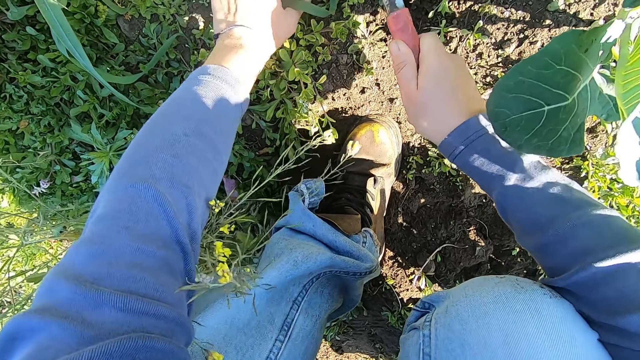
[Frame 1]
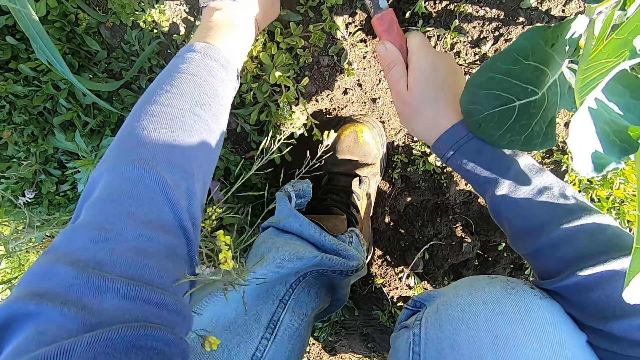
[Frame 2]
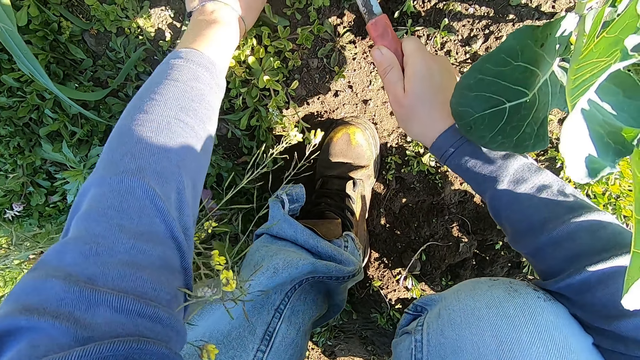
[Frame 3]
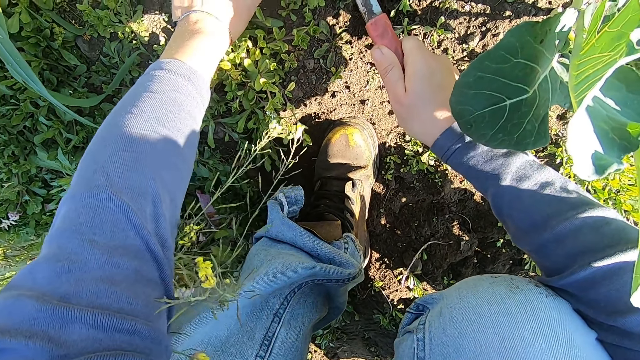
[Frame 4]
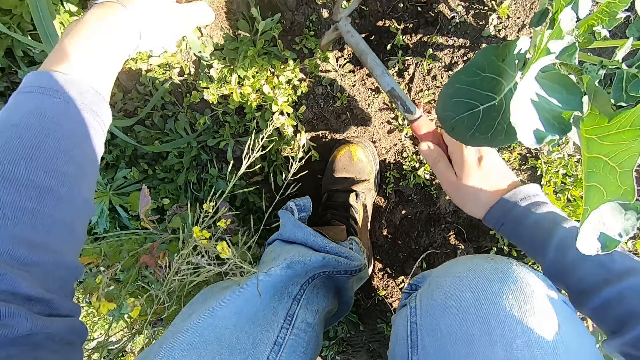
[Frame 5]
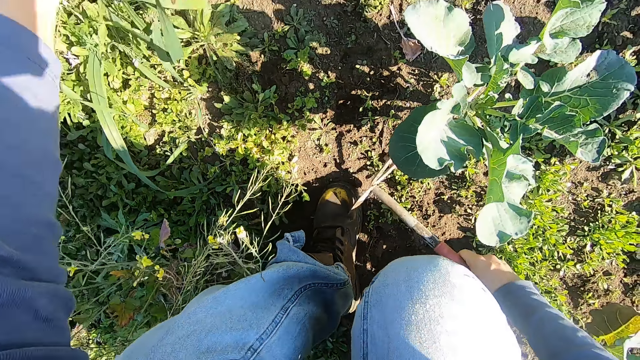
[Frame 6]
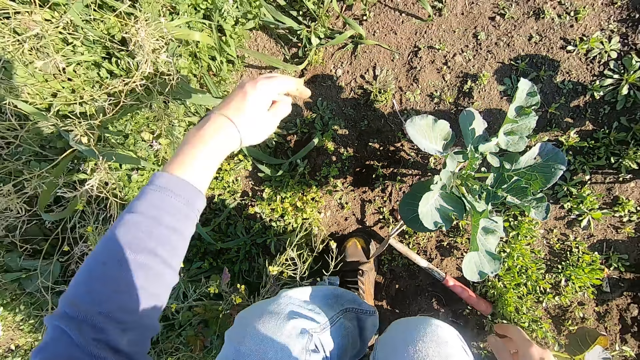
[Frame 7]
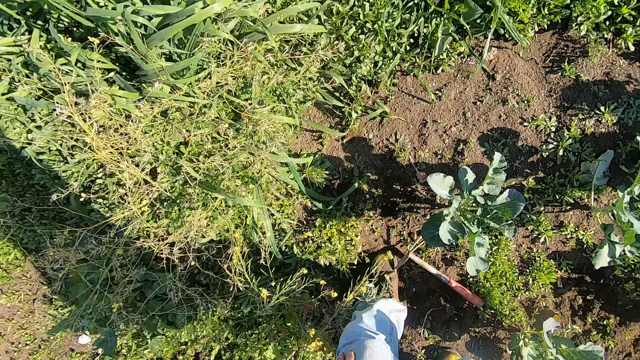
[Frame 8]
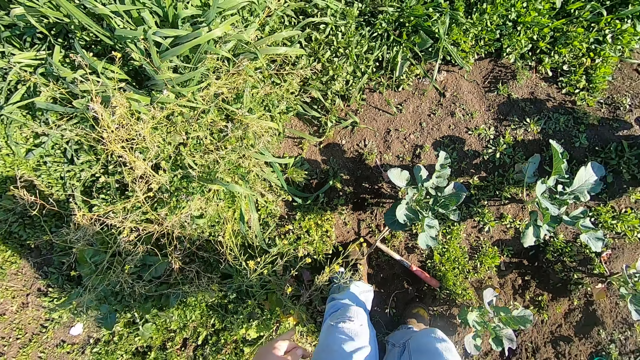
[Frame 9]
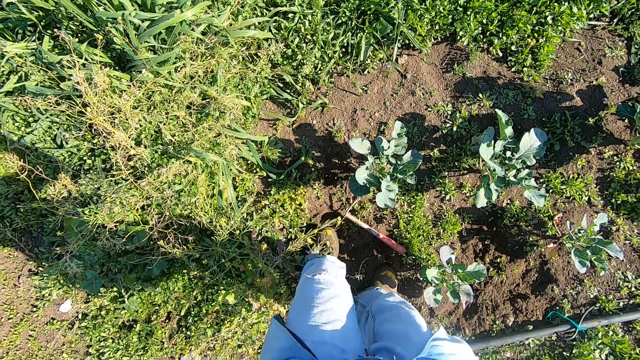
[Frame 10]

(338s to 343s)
The camera wearer throws the weed away. He stands up. He puts the cuttlefish hoe on the ground. He raises his right hand. He adjusts the camera.
